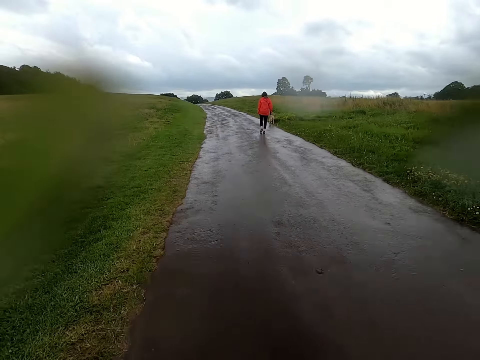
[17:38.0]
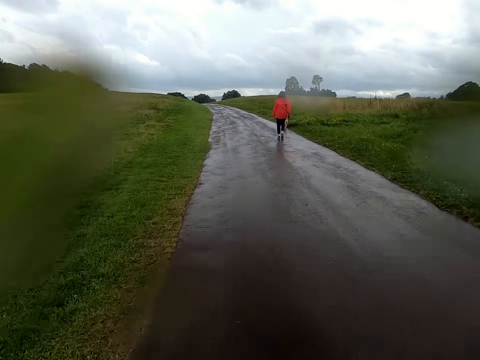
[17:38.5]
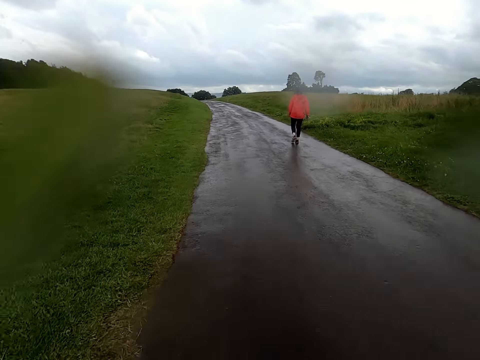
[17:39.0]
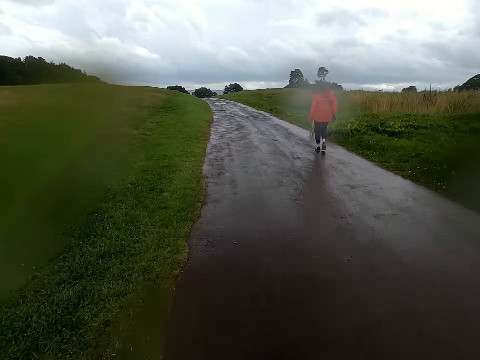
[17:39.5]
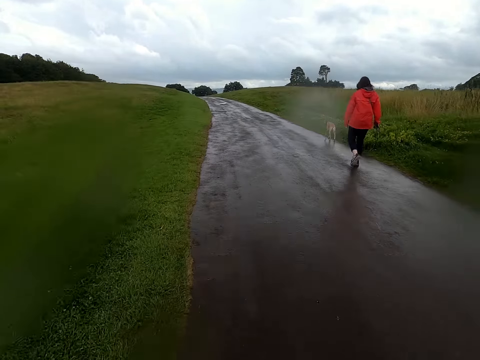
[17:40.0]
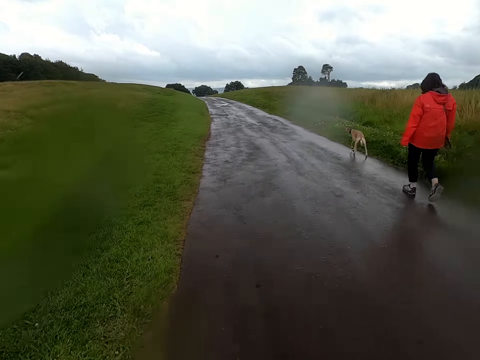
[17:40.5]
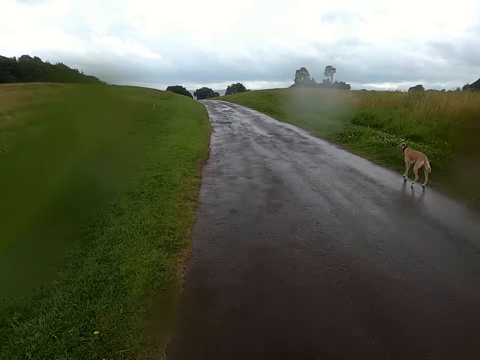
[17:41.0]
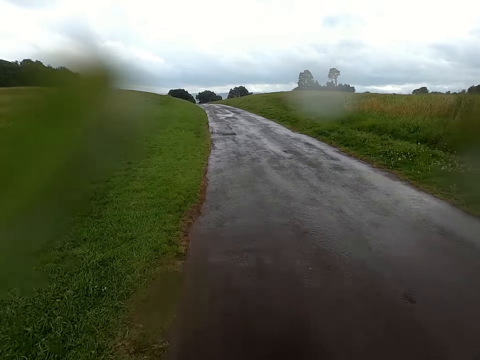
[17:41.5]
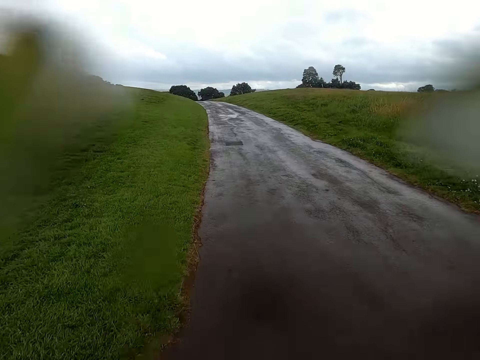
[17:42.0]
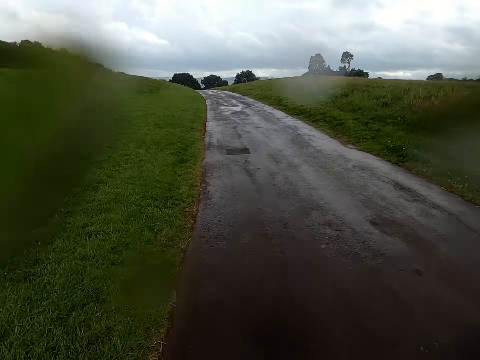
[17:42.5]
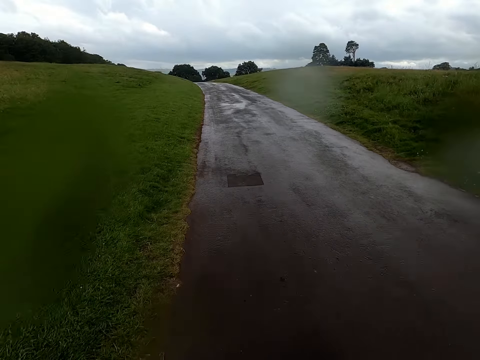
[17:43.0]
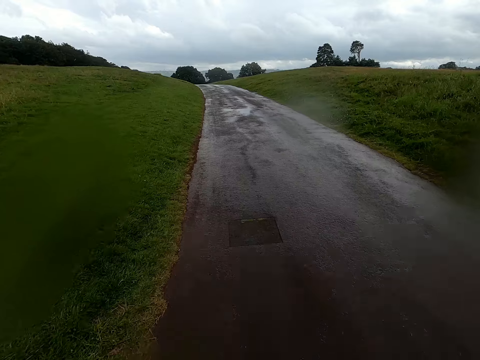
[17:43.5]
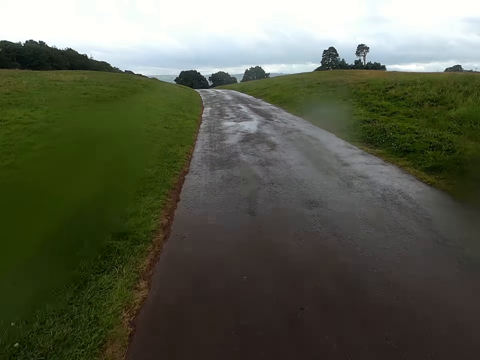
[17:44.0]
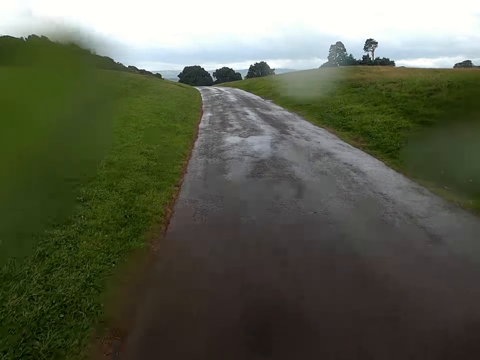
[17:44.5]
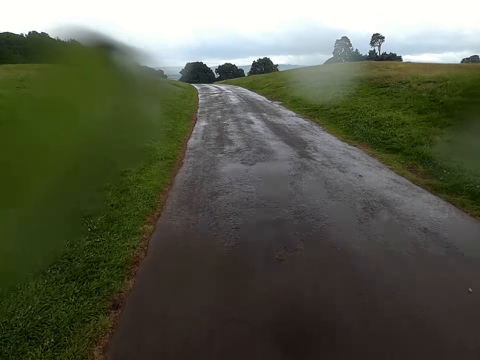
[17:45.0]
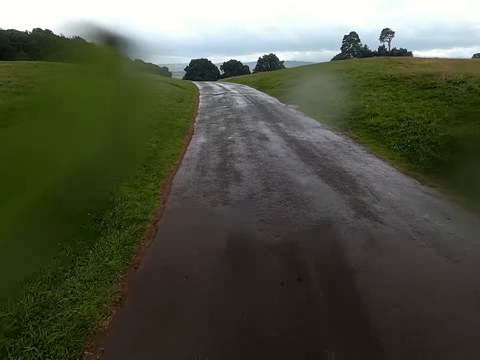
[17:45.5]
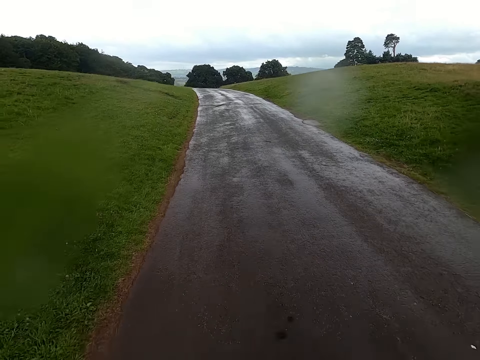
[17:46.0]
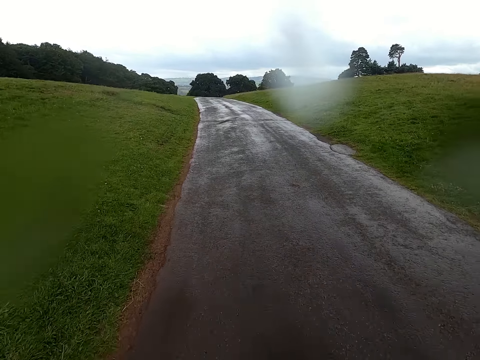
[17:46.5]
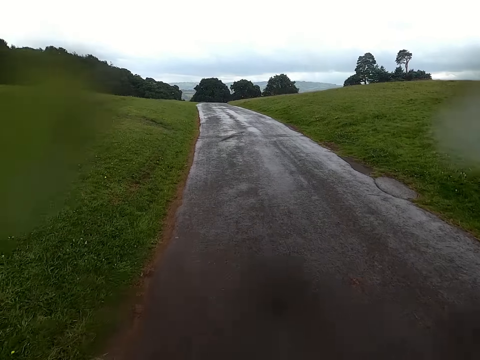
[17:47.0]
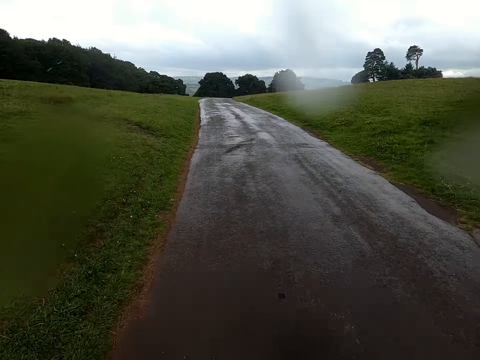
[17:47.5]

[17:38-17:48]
The camera wearer rides a bicycle past a lady. They ride the bicycle on a road.

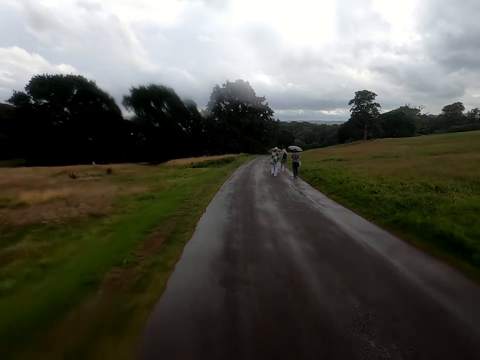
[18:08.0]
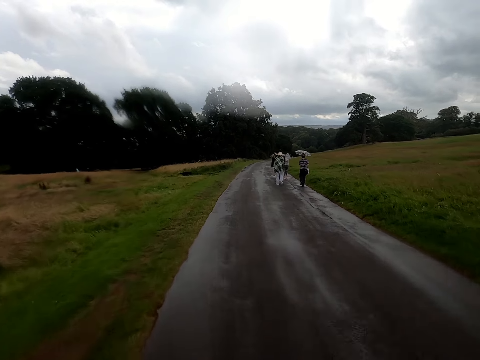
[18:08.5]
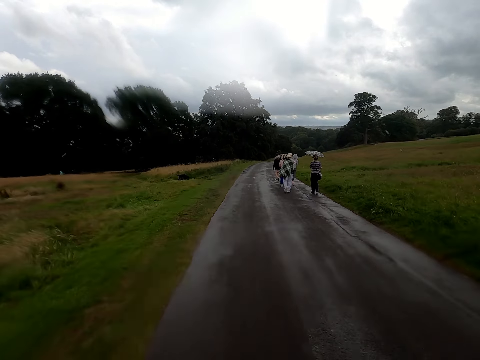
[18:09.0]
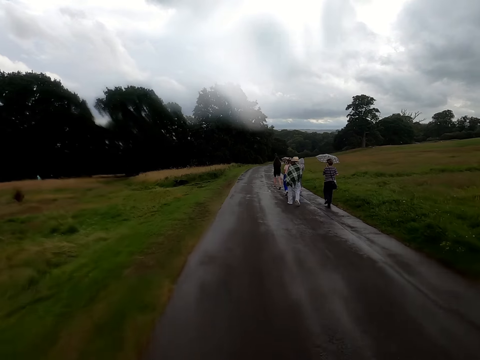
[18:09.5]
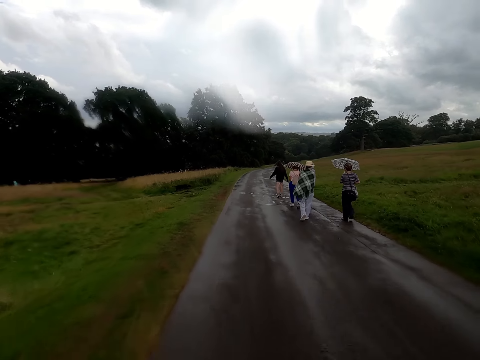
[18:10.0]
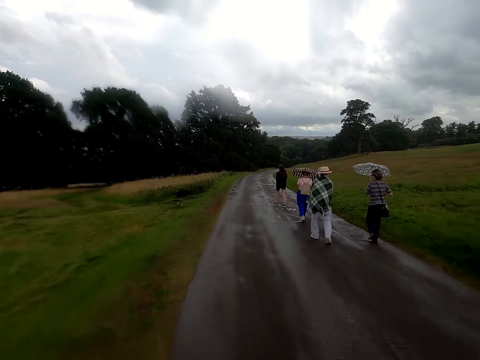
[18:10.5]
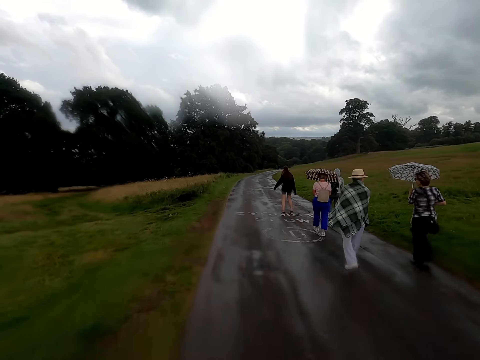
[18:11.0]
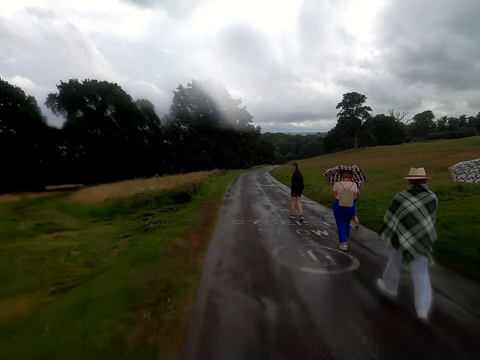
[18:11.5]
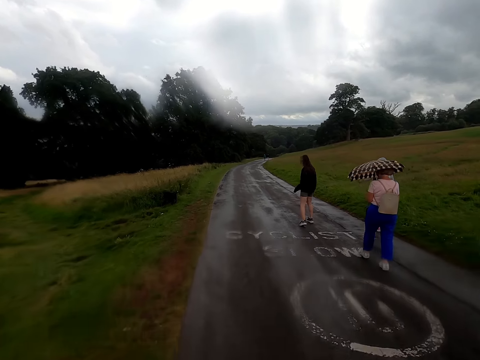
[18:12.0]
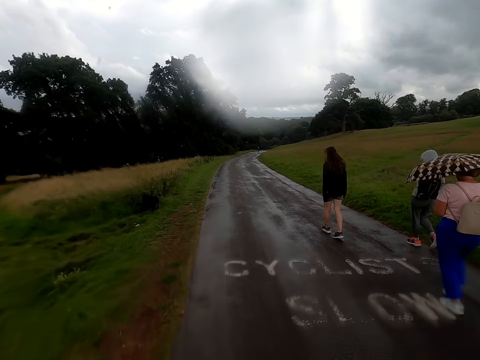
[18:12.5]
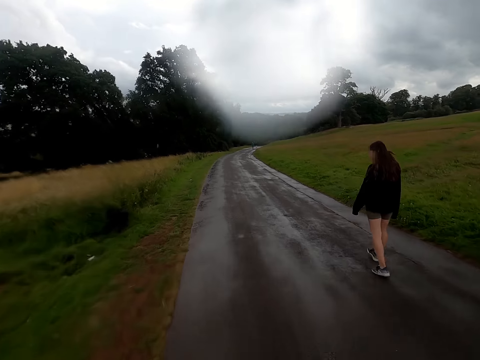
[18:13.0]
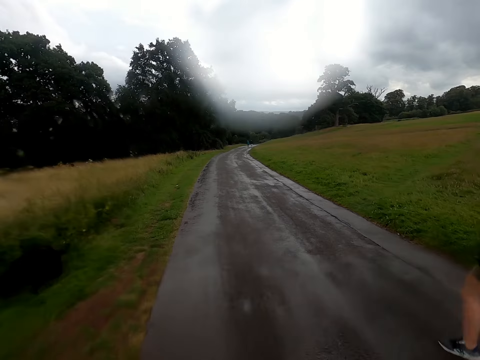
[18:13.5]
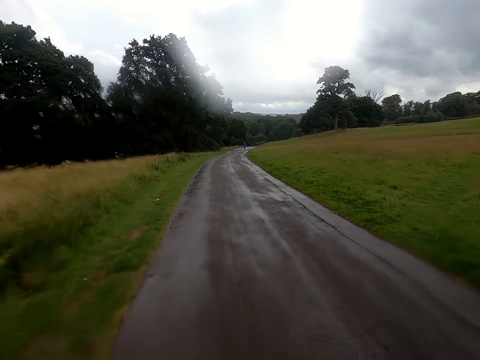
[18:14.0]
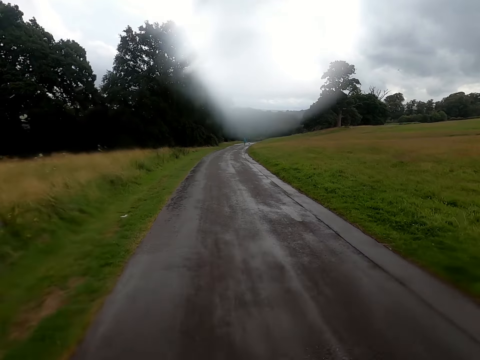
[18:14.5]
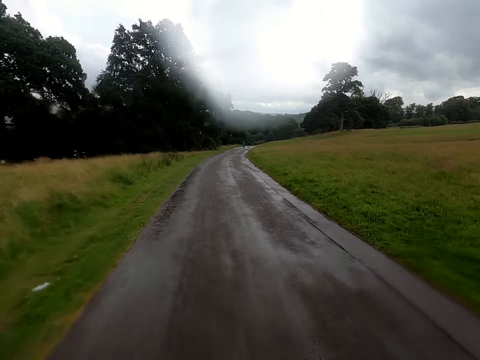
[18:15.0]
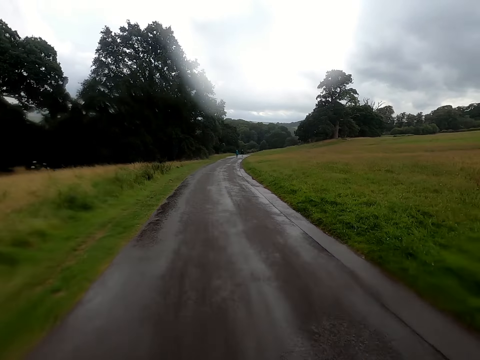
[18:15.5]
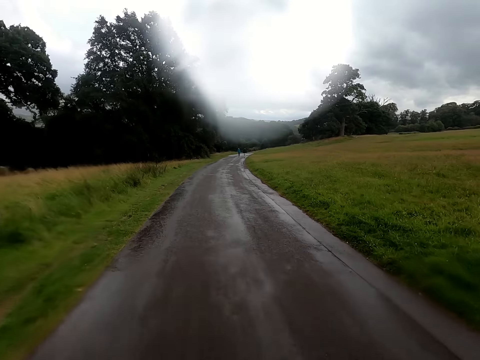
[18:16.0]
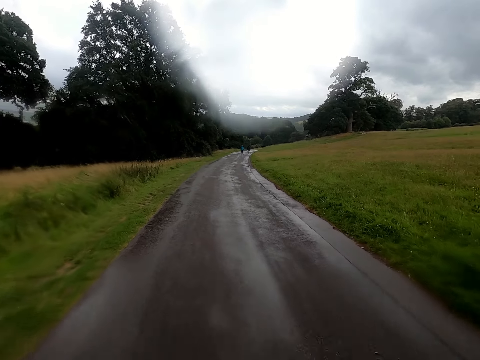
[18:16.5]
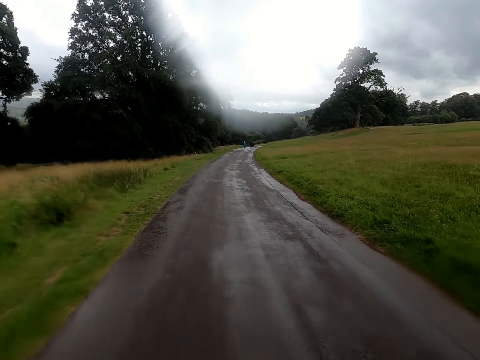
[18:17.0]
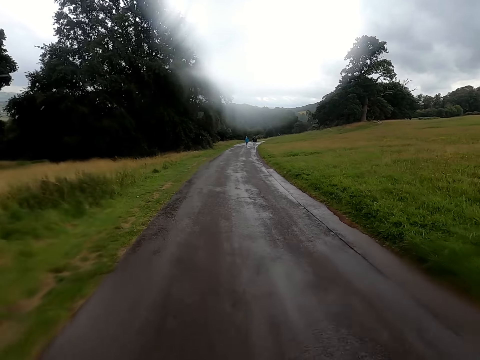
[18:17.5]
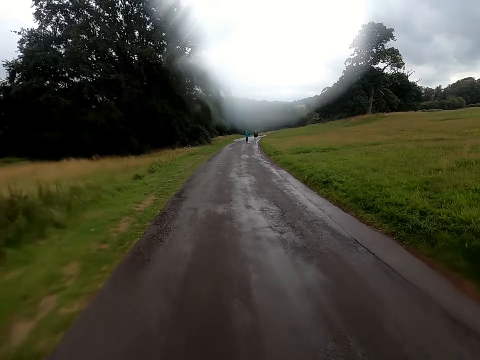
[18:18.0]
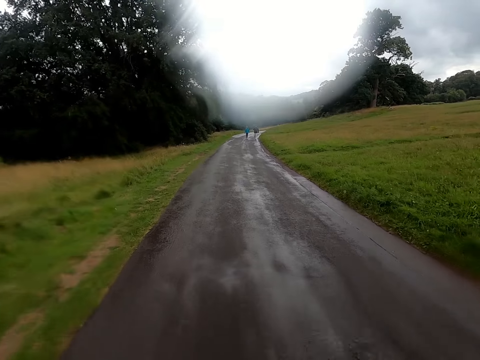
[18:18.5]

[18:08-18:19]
The camera wearer rides a bicycle past a lady. They ride the bicycle past another lady. They ride the bicycle past another lady. They ride the bicycle past another lady. They ride the bicycle on a road.

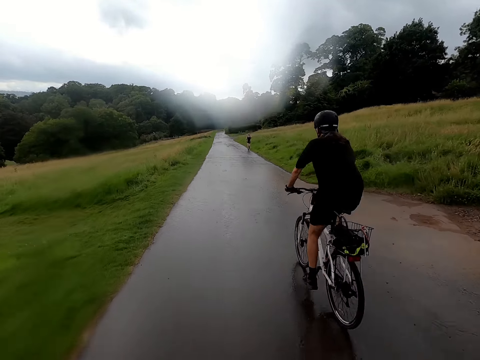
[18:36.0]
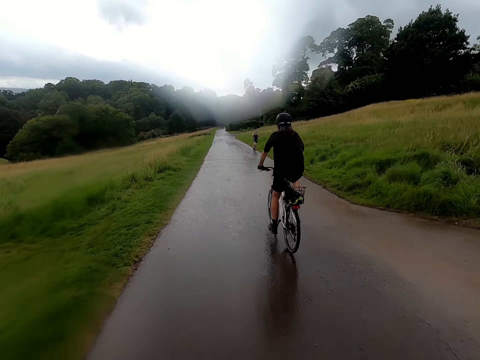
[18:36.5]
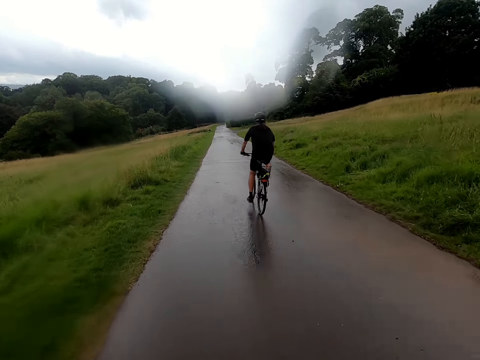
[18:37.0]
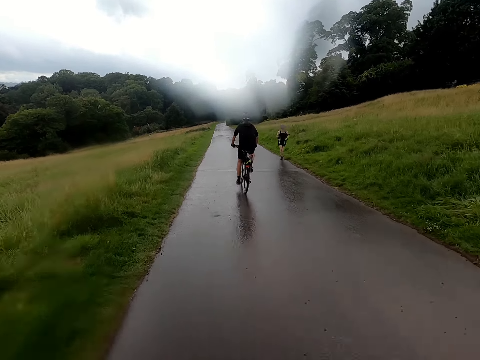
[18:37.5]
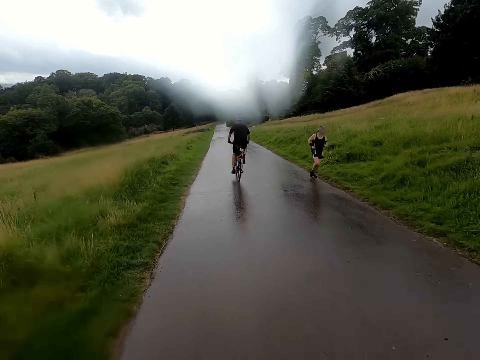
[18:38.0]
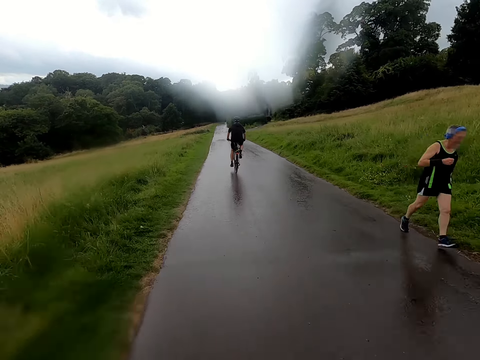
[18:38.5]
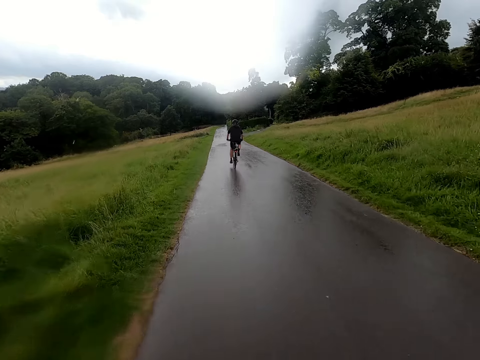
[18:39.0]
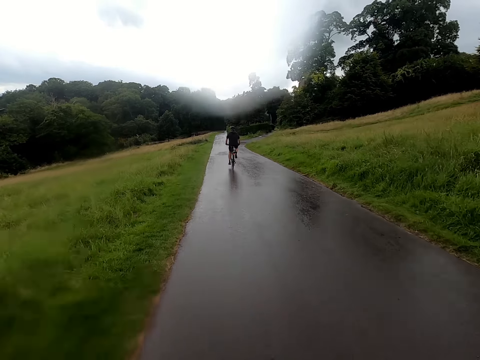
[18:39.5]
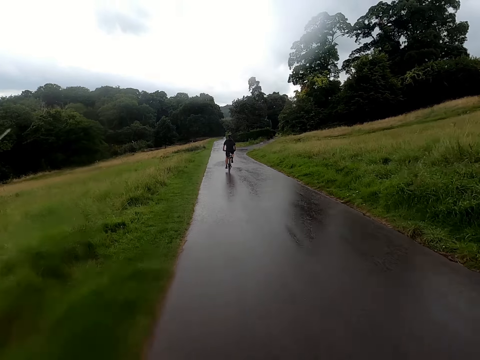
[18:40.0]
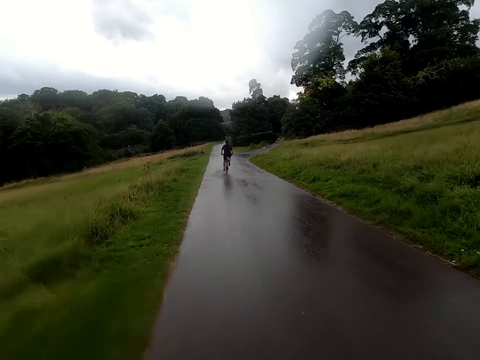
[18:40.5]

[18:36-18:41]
A man rides a bicycle past the camera wearer. The camera wearer rides a bicycle on a road. Another man runs past the camera wearer. The camera wearer rides the bicycle on the road.
